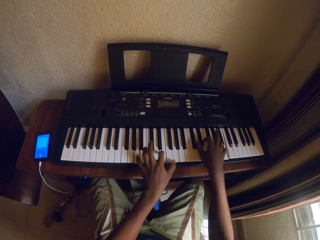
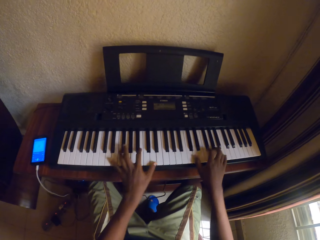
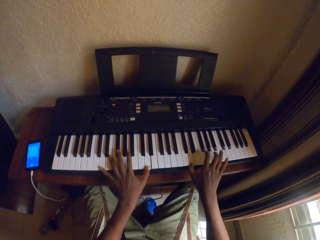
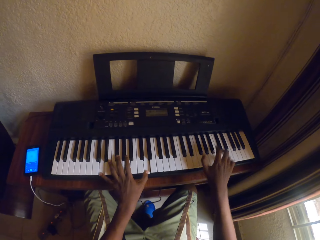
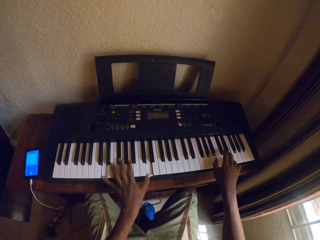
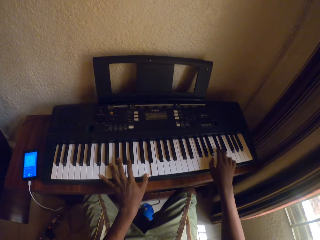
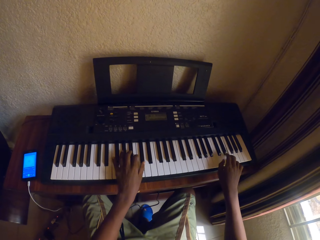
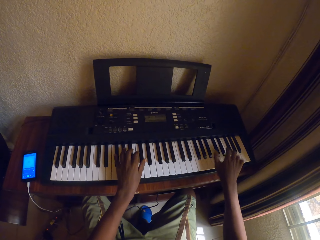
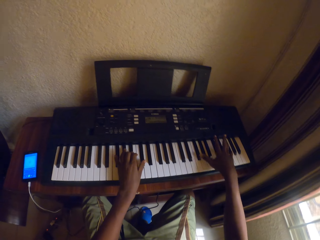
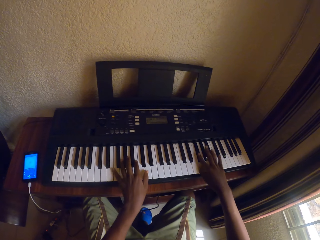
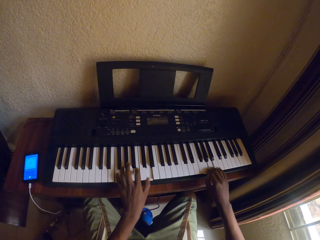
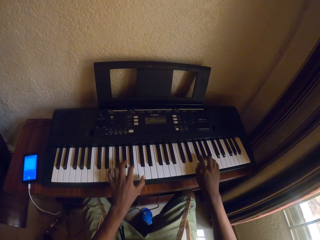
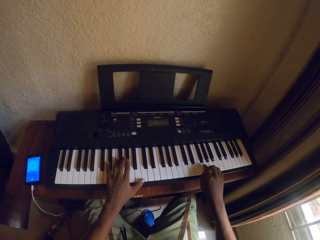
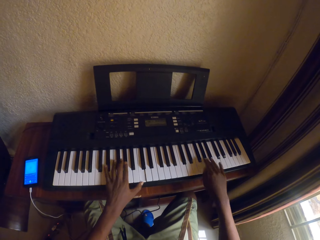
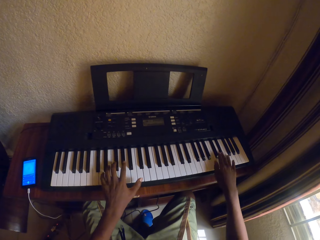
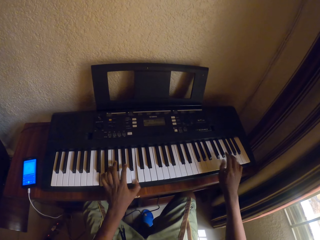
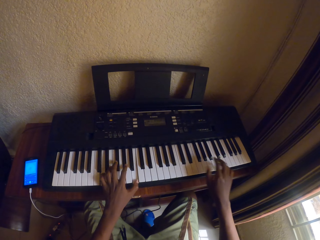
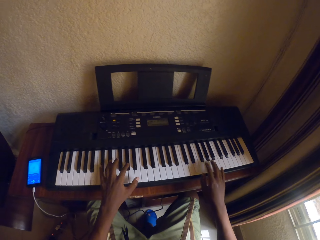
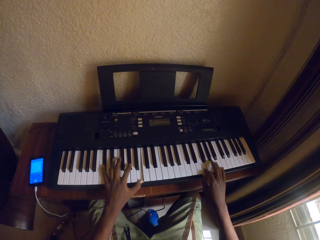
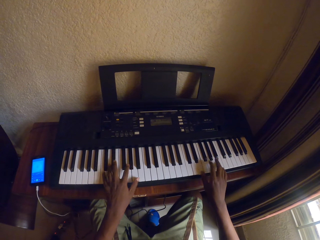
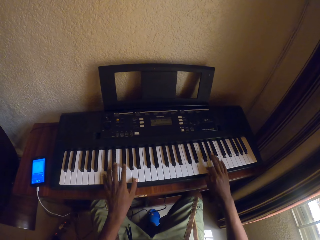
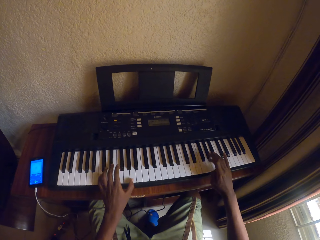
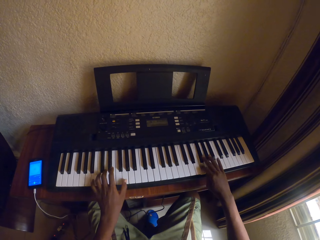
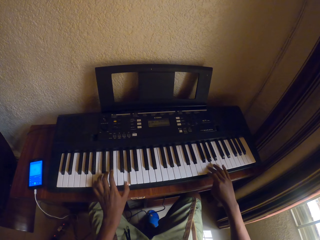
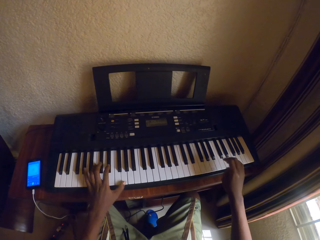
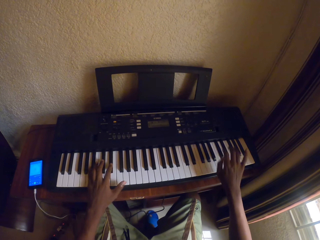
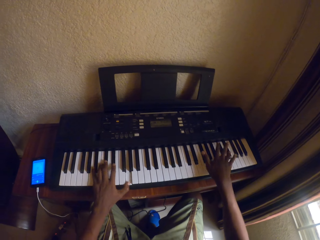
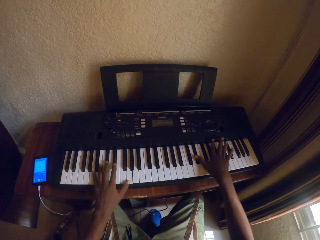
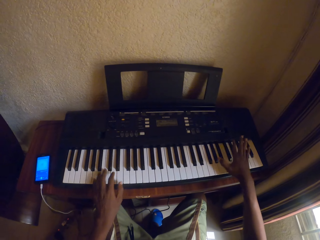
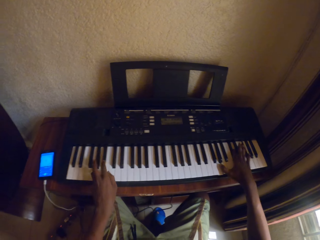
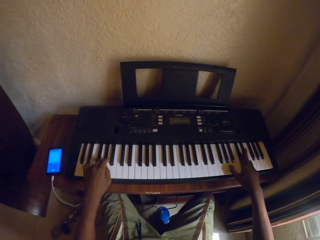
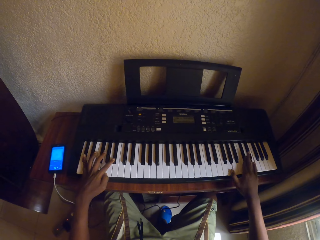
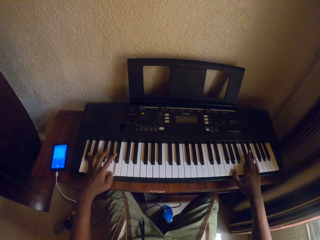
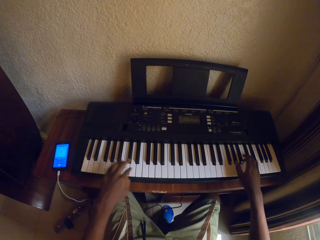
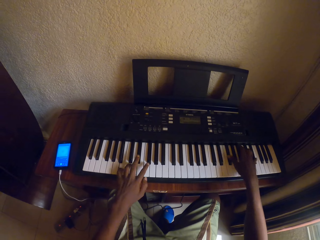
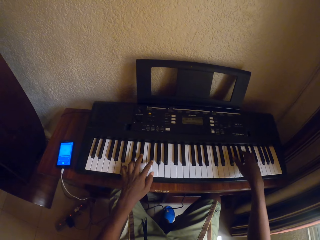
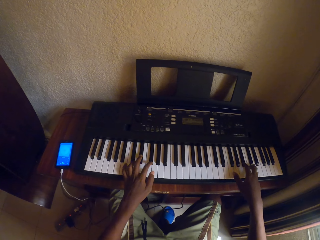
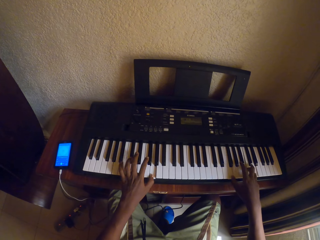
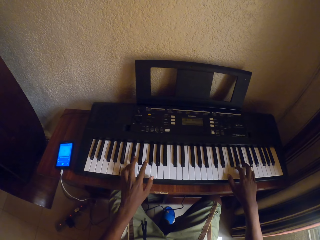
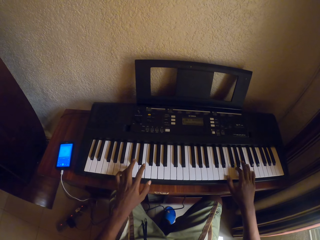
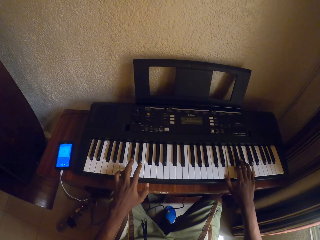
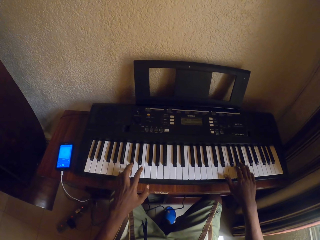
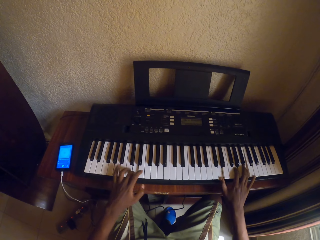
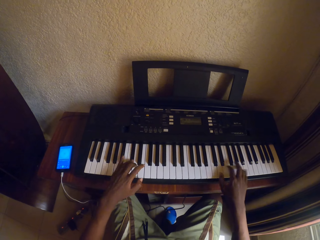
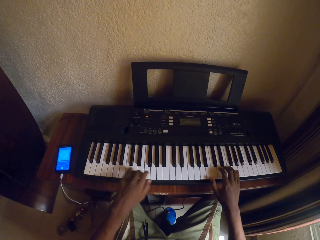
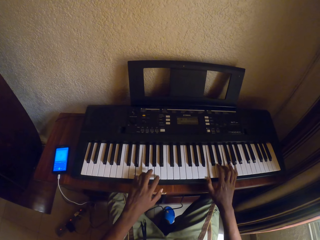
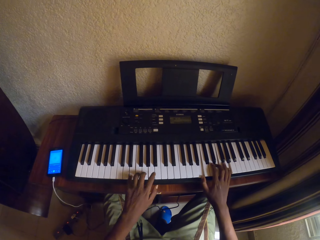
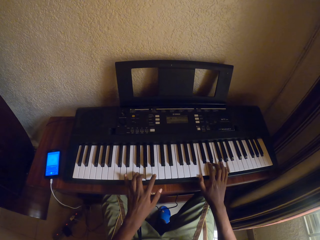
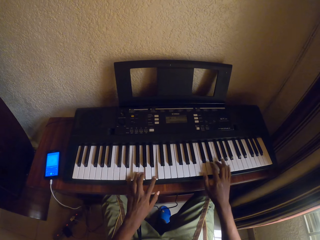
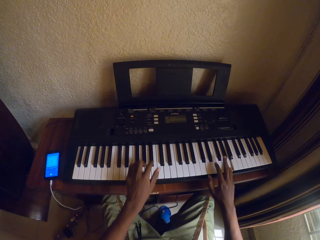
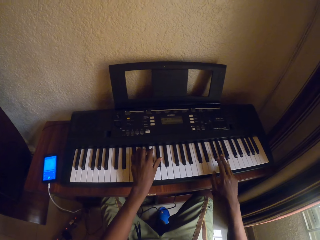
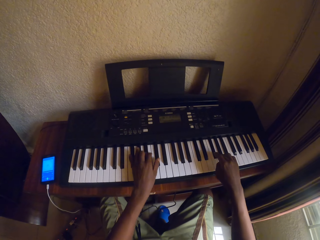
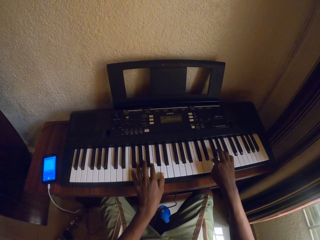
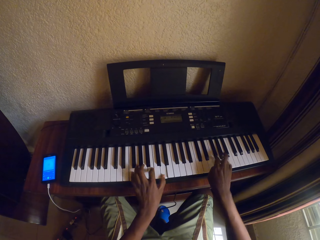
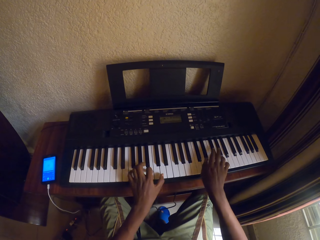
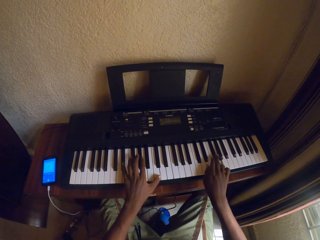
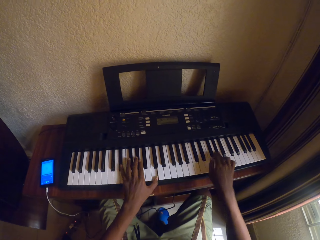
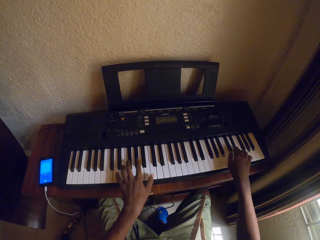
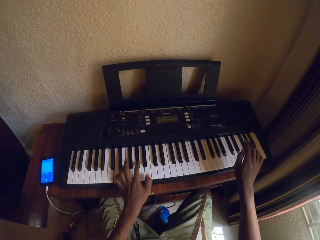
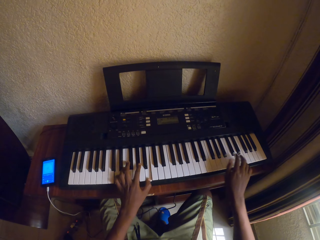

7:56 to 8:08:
The camera wearer plays the keyboard with both hands.

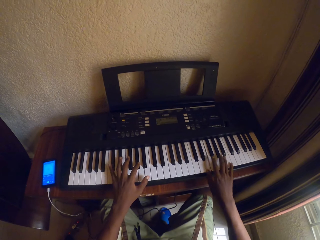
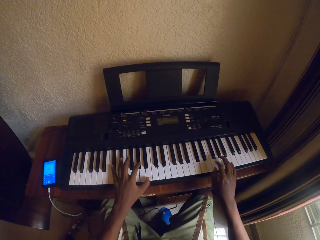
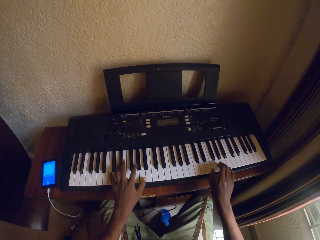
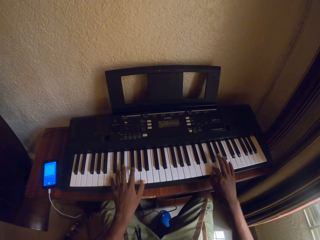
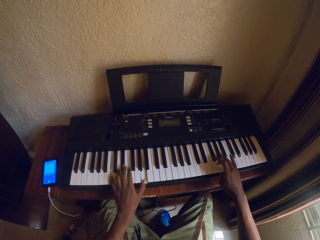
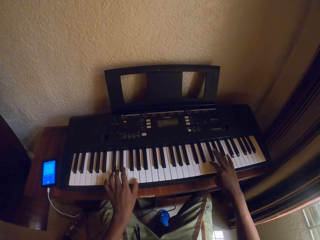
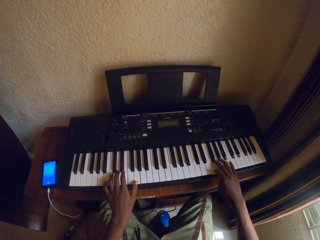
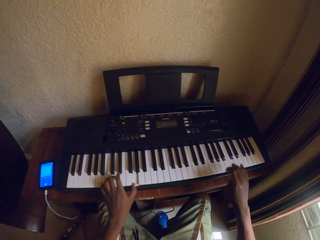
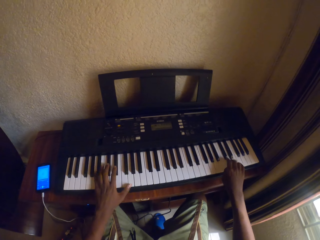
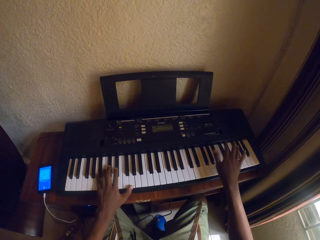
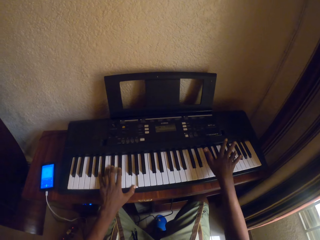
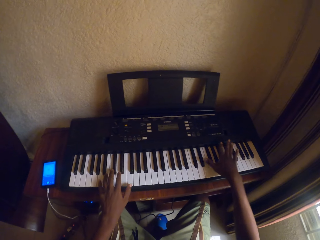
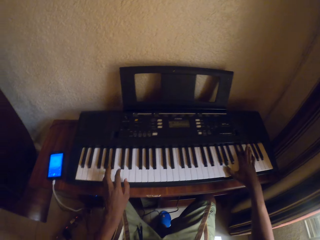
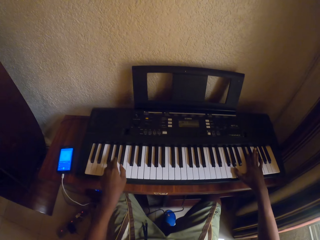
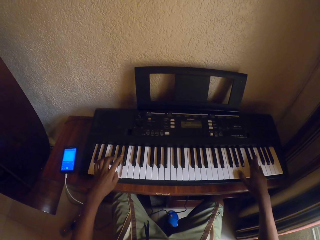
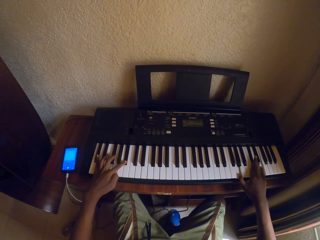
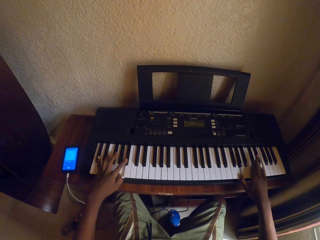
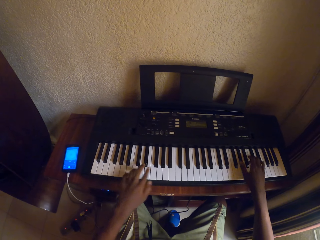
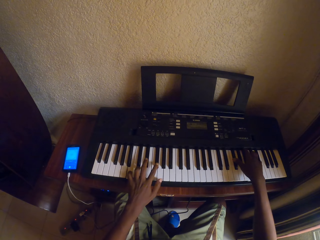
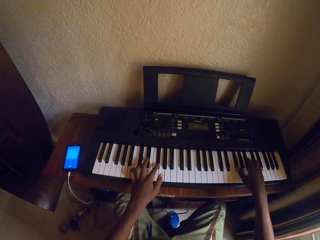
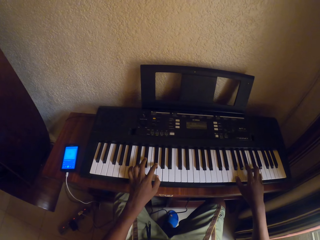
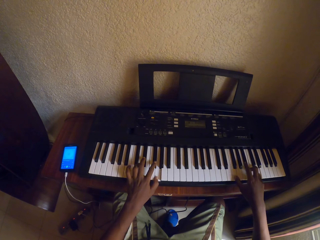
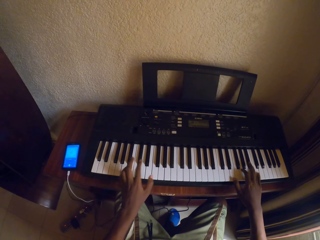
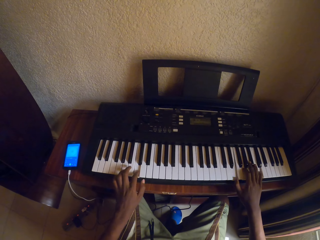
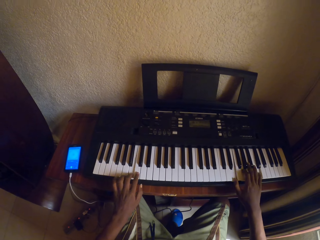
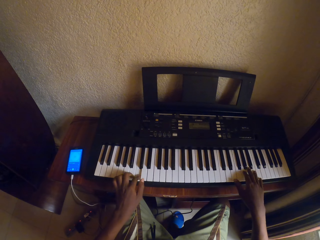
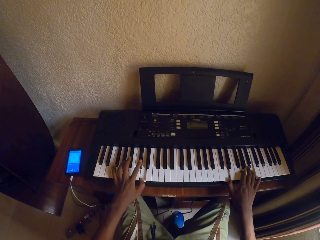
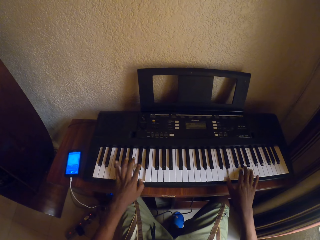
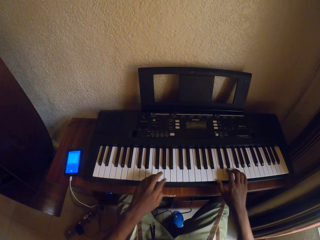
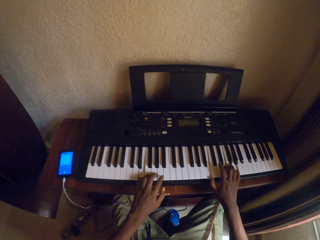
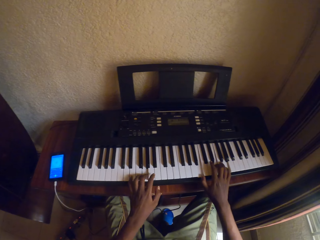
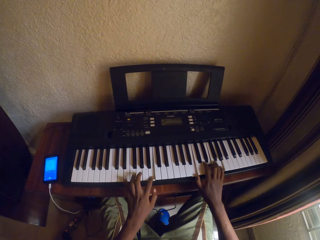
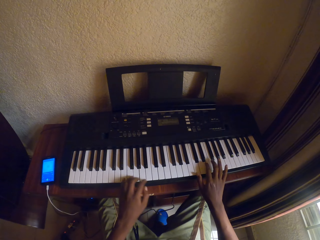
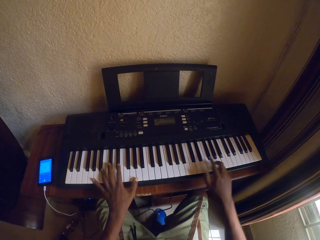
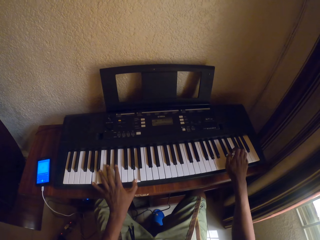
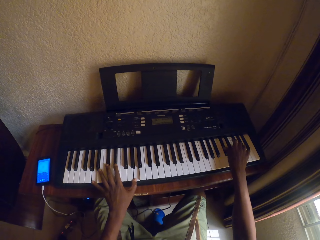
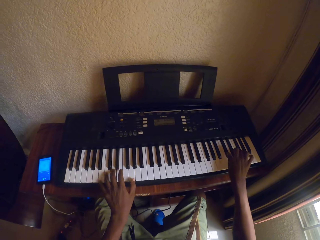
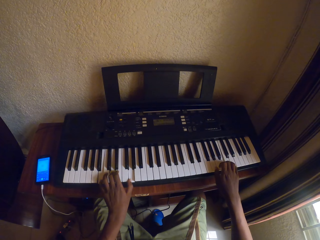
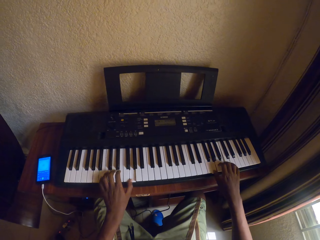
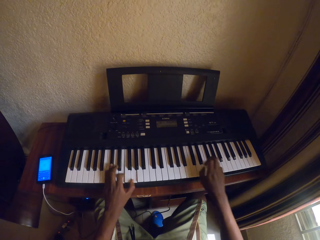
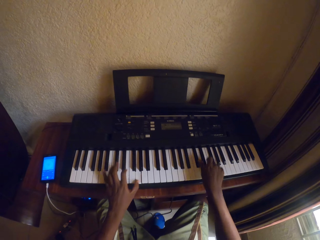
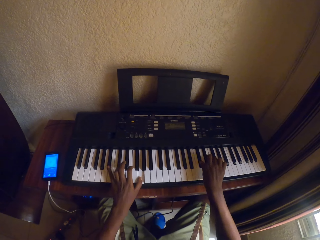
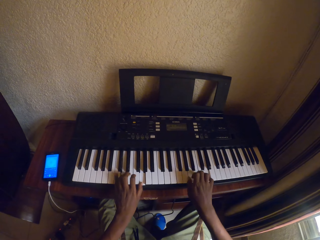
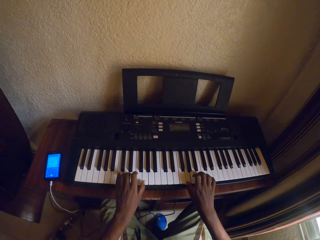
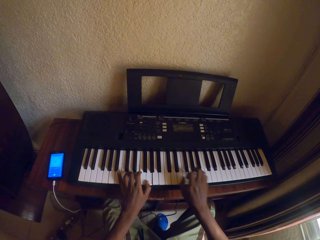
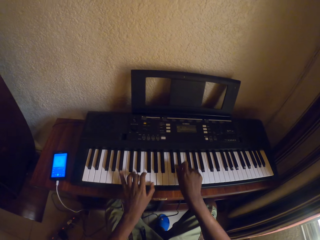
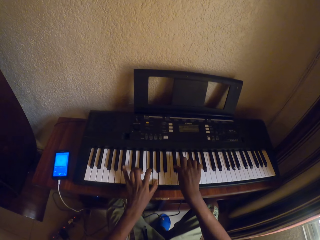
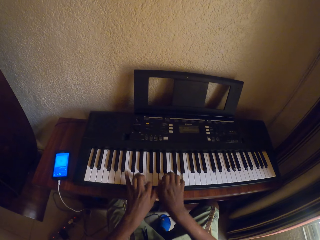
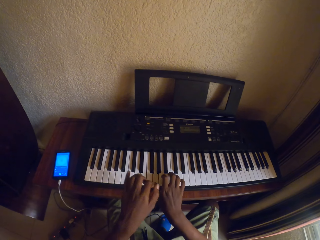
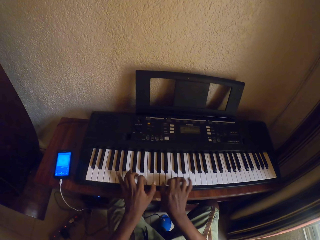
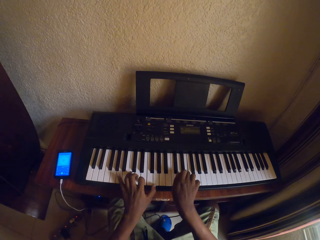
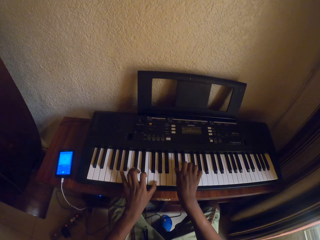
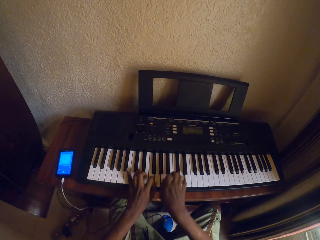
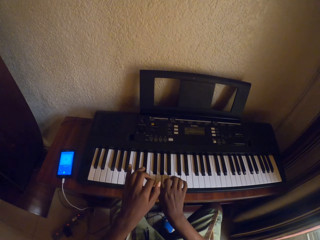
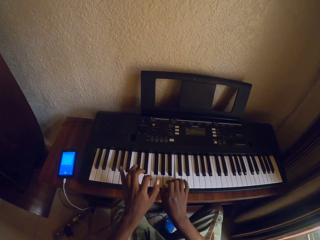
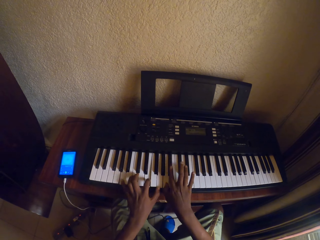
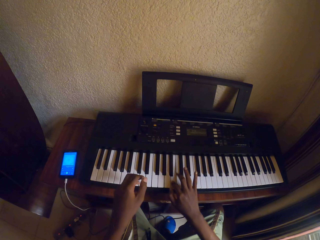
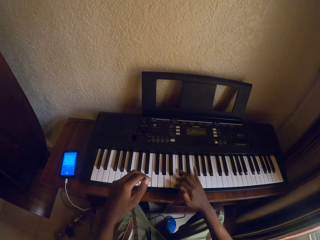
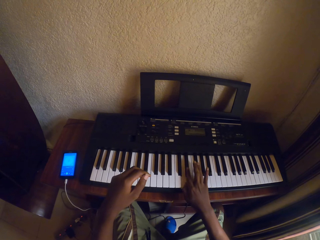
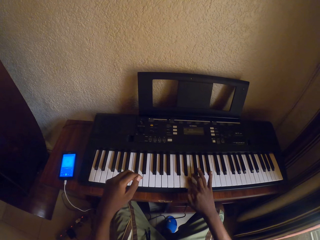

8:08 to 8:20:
The camera wearer looks at the keyboard.
